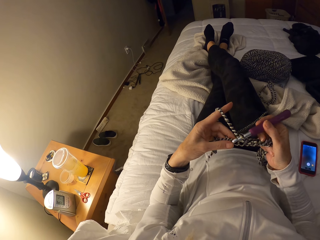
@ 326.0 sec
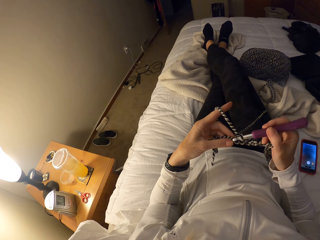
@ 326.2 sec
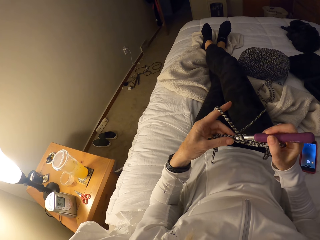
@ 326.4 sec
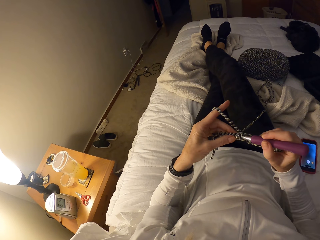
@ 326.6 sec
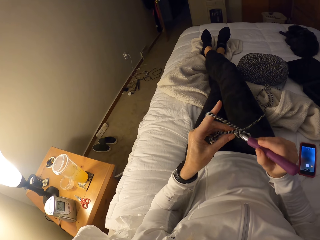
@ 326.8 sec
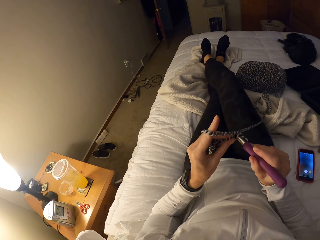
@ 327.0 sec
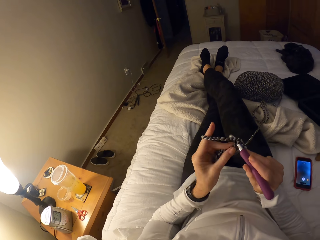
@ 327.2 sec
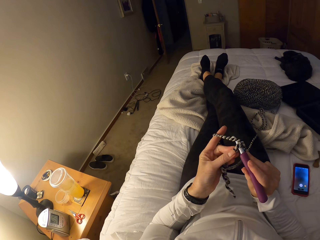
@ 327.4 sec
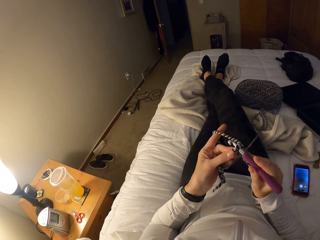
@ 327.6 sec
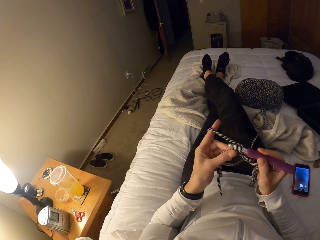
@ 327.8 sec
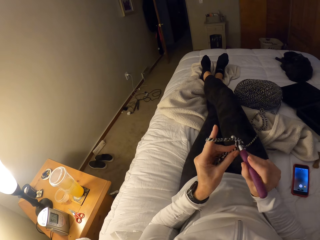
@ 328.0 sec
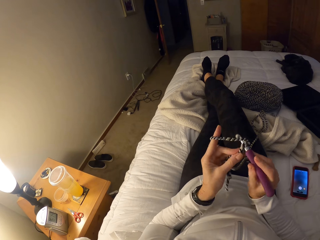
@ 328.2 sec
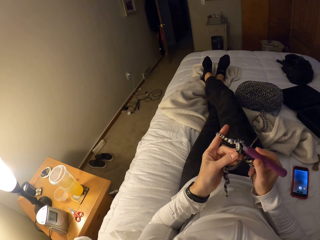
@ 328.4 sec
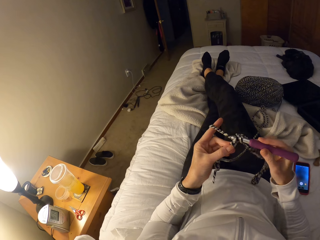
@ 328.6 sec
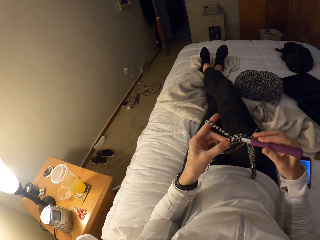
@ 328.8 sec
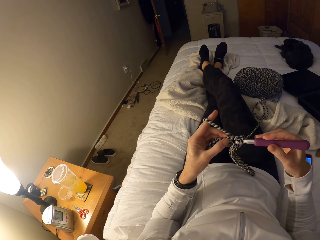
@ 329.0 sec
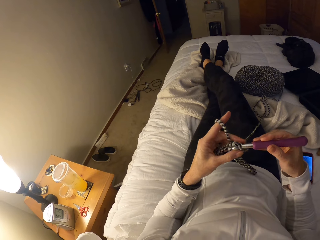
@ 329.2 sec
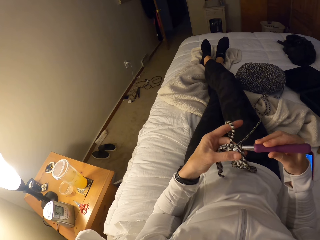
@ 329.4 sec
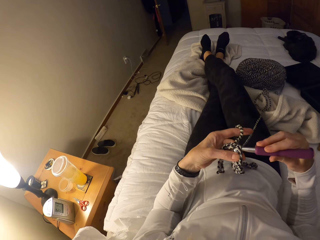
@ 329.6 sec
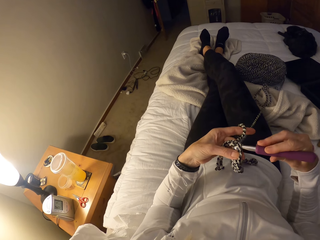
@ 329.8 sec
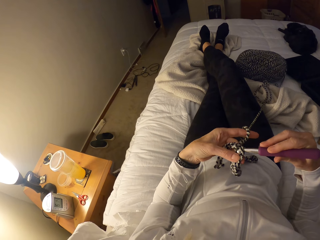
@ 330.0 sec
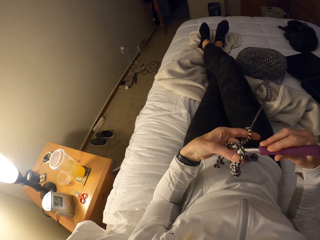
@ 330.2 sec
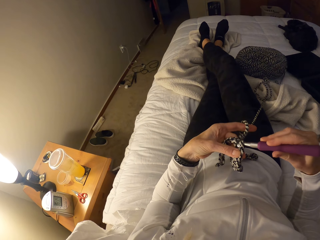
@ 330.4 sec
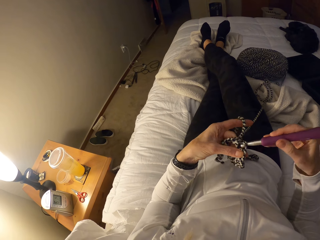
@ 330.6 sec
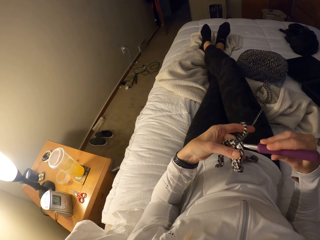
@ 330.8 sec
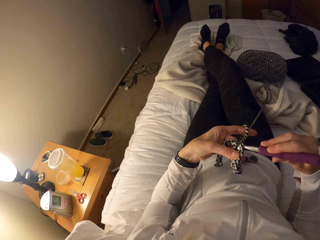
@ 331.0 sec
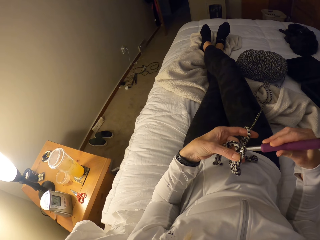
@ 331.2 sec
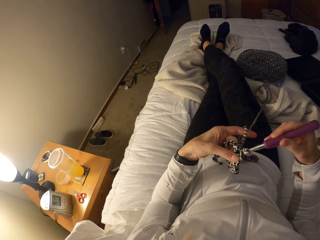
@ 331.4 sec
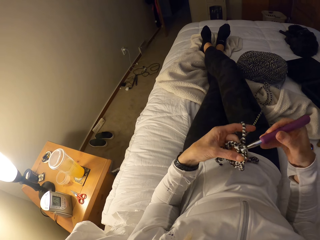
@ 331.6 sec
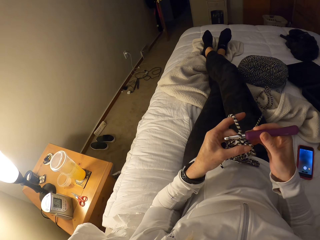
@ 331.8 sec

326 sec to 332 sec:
The camera wearer resumes crocheting the yarn with the crochet hook.

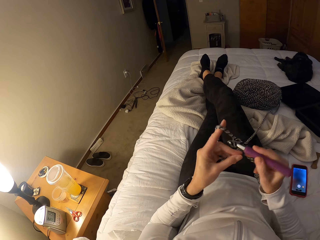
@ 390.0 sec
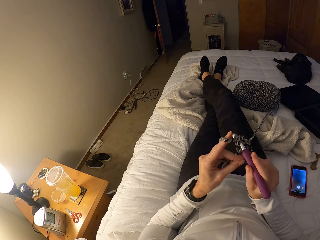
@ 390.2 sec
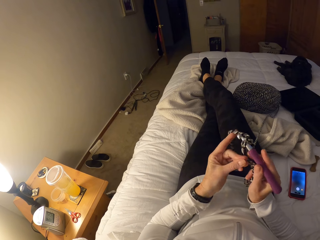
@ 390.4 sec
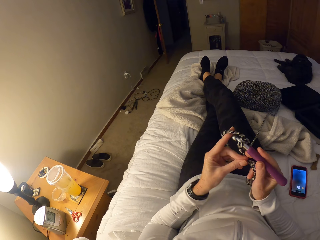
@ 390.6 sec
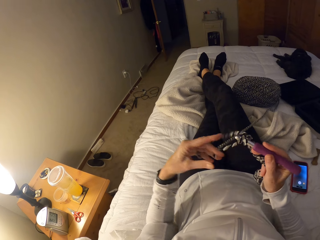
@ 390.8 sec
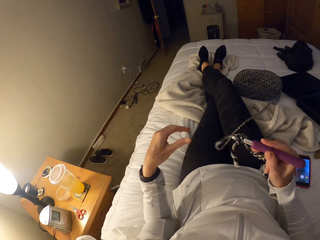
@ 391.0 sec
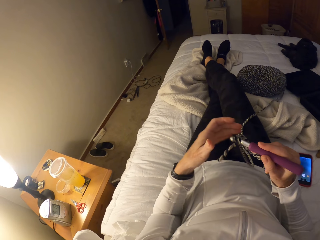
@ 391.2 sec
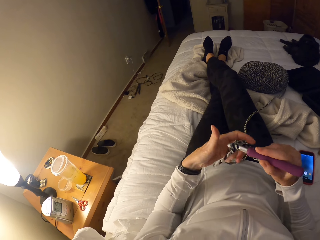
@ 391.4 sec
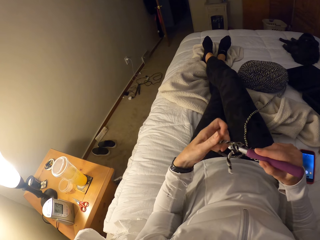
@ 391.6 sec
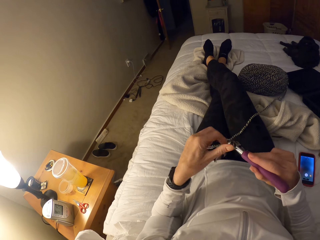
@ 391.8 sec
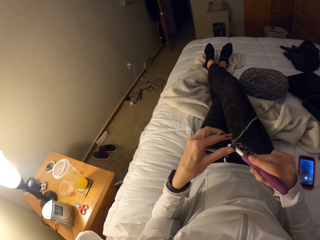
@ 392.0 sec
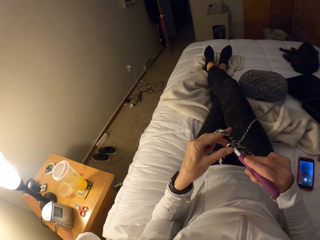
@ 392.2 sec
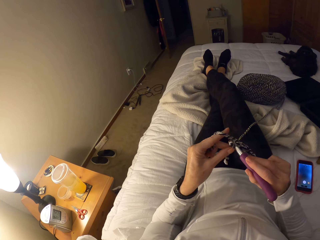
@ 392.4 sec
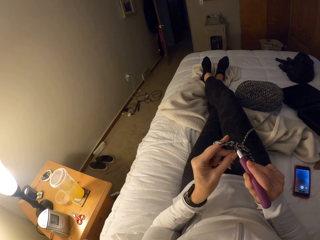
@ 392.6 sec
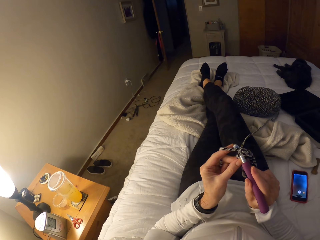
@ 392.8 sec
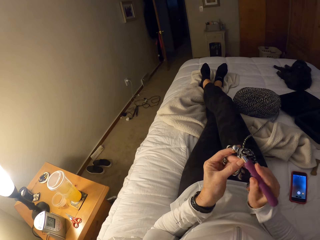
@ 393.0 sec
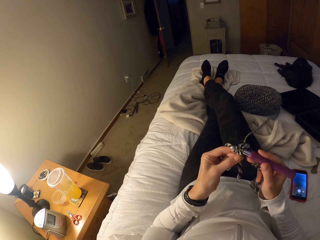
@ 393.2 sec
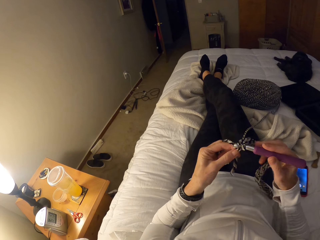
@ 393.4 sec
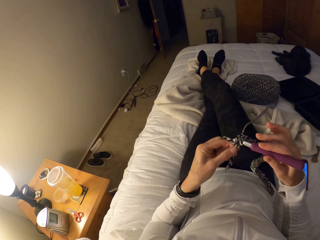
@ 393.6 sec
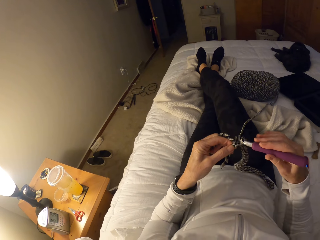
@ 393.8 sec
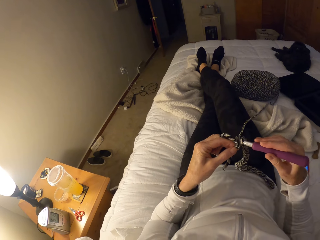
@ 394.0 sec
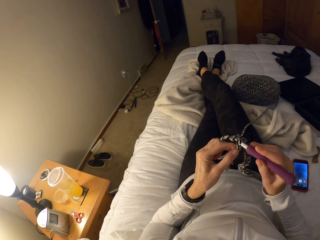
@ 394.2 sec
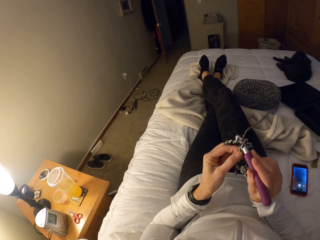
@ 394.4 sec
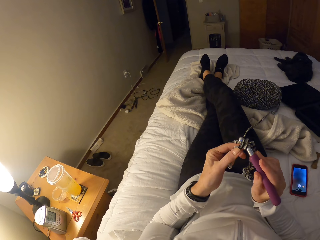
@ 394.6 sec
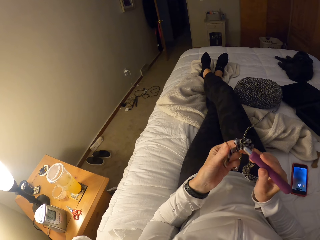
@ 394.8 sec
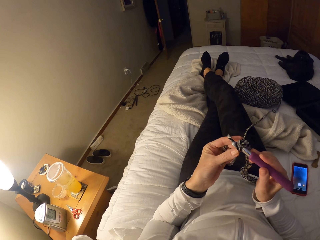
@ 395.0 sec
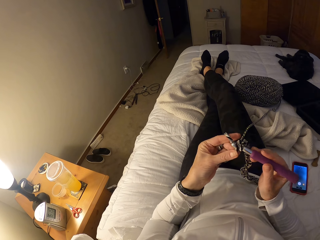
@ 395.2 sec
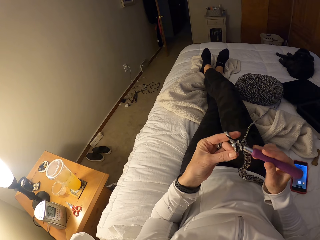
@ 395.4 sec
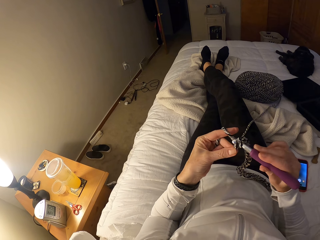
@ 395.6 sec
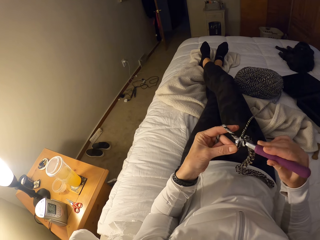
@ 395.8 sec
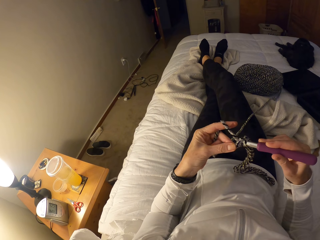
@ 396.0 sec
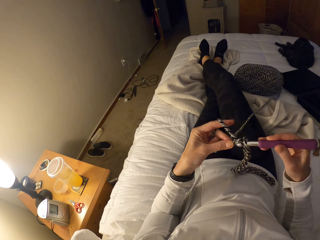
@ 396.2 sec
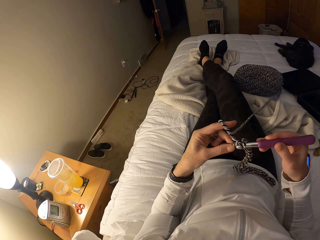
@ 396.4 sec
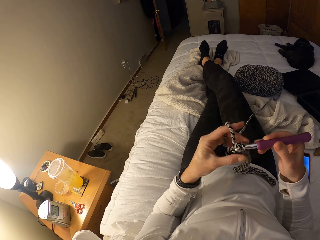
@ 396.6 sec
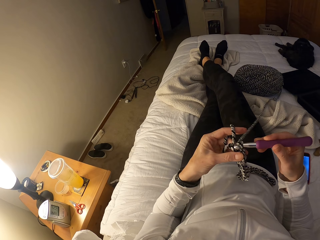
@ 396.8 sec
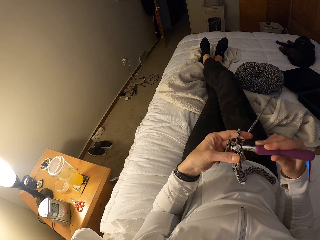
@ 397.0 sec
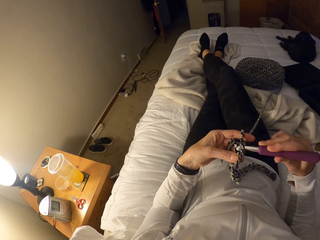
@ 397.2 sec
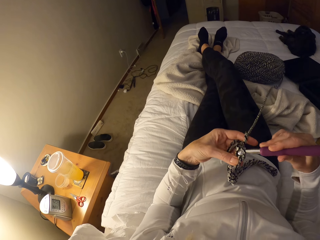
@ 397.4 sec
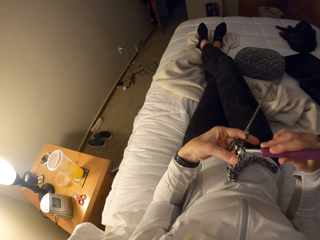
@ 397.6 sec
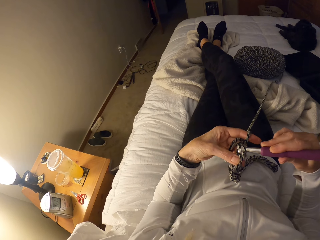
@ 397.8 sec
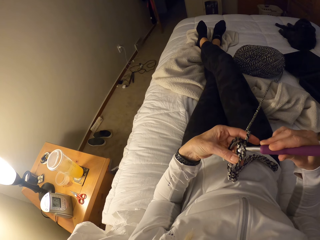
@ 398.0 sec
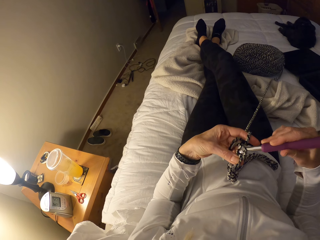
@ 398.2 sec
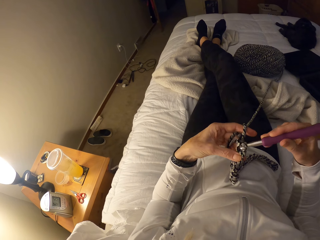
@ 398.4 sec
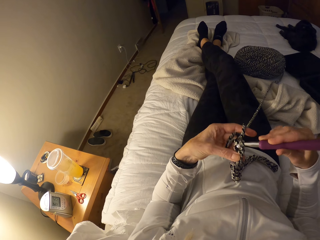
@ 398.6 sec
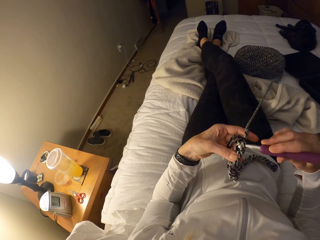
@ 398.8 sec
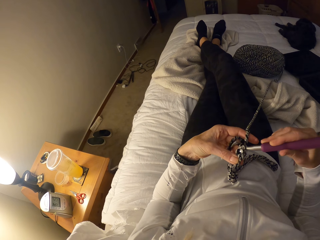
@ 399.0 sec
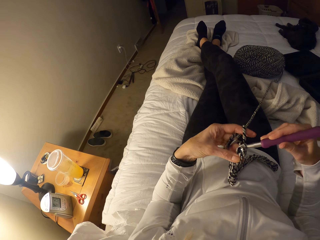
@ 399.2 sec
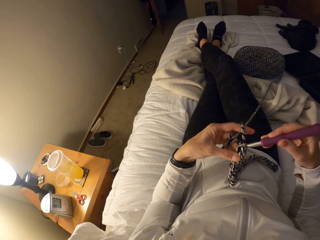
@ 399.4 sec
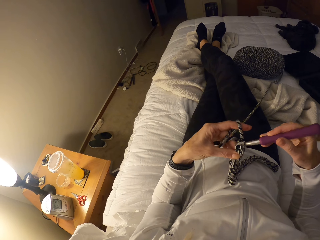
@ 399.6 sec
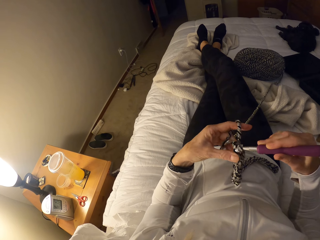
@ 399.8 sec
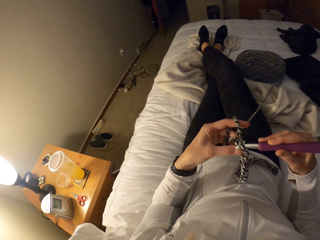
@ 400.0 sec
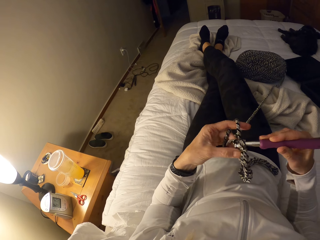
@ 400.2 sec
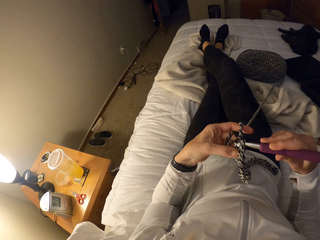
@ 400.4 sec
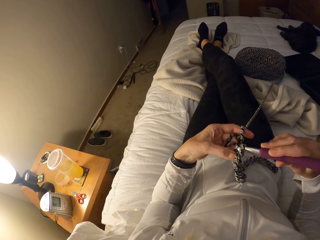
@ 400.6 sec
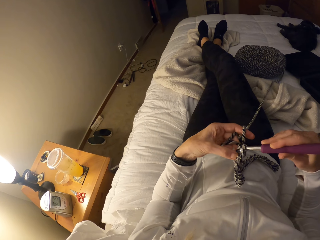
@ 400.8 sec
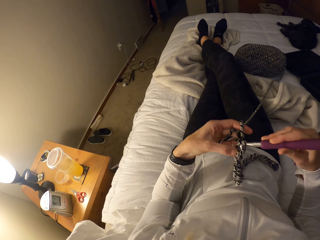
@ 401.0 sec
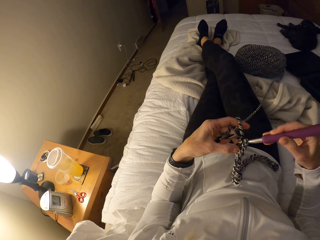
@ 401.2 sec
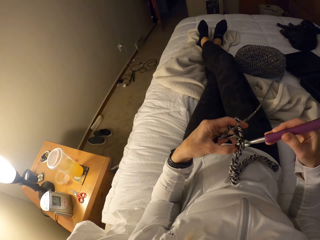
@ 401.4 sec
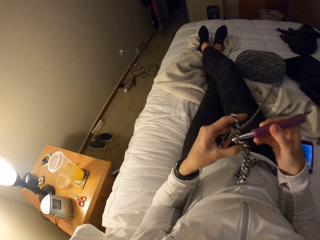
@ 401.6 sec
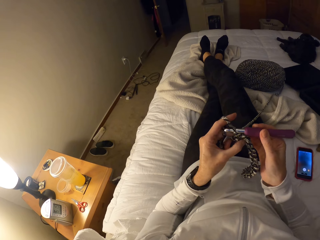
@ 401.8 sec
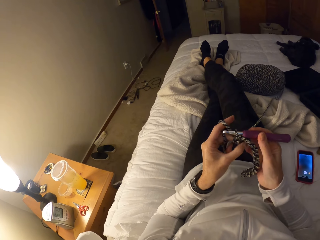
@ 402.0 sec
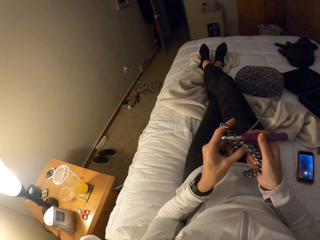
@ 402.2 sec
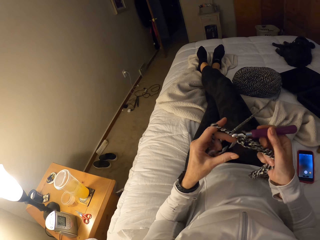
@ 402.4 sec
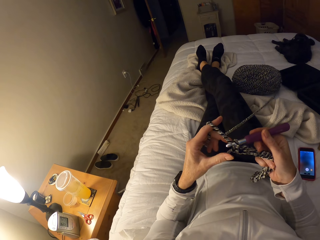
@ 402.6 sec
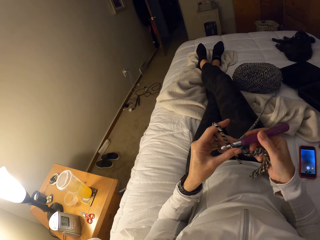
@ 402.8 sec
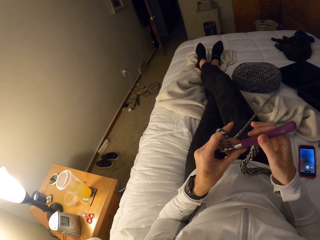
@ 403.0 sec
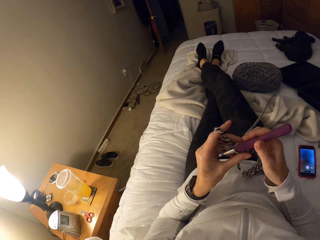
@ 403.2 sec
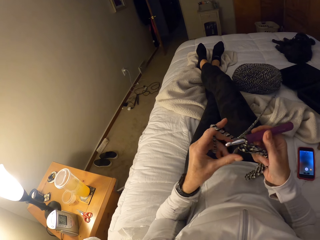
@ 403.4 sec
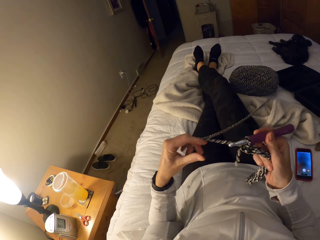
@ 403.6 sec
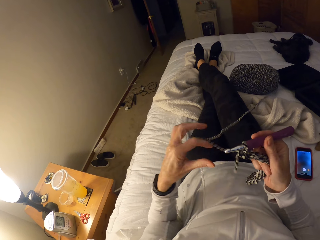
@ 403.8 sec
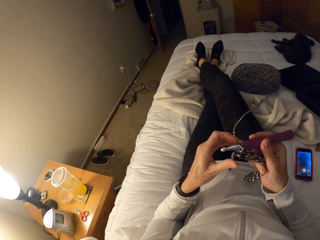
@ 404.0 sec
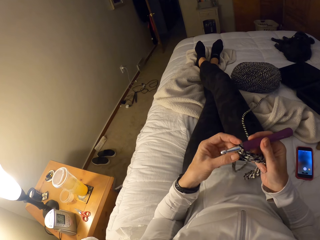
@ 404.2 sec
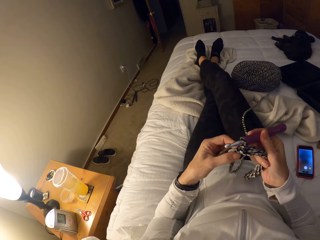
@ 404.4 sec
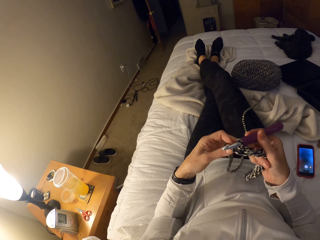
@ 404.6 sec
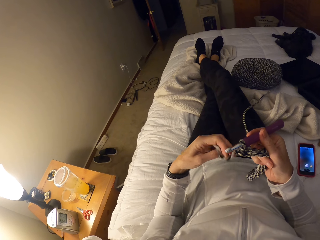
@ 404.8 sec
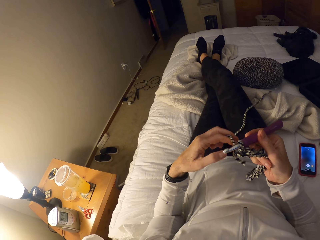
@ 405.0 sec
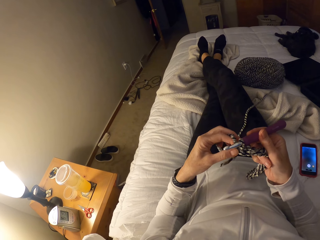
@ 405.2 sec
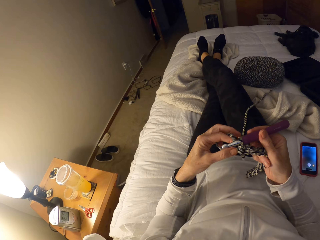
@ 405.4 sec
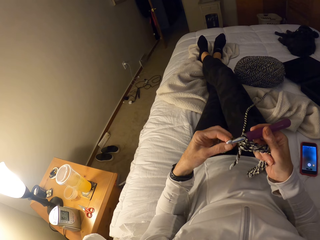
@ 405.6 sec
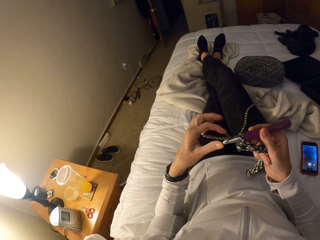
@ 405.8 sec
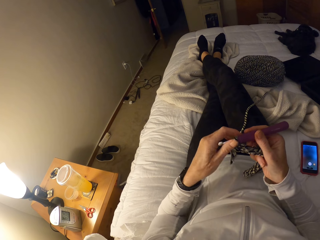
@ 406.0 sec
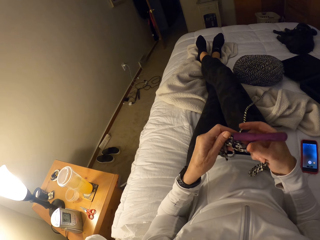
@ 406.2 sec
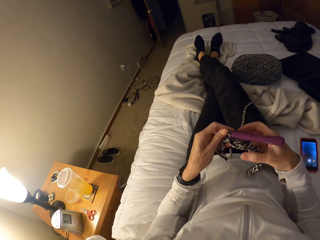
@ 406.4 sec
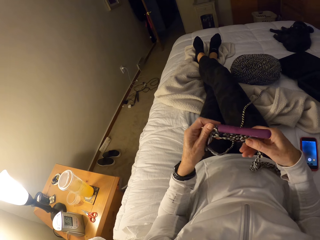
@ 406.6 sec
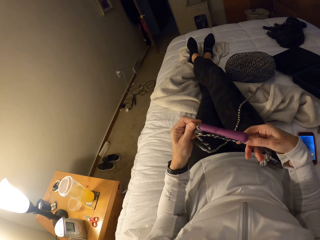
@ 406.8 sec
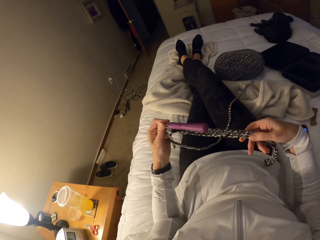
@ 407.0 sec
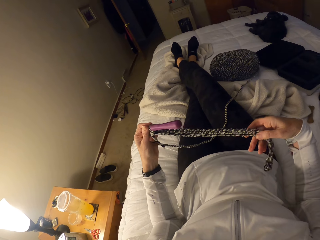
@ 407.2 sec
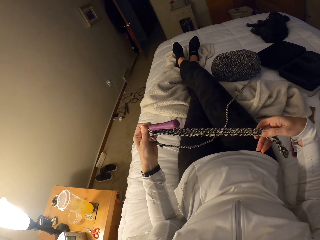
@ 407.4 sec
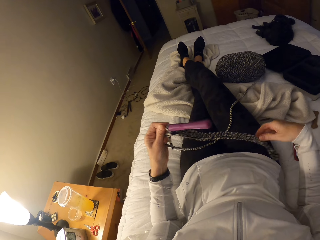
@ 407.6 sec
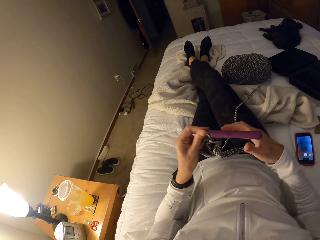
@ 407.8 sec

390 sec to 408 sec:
The camera wearer wraps the yarn around her left fingers. She resumes crocheting the yarn with the crochet hook. She holds the crochet with her right hand. She adjusts the yarn with her left hand. She passes the crochet hook to her left hand. She straightens the crochet with her right hand.
